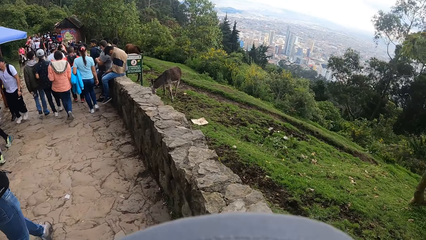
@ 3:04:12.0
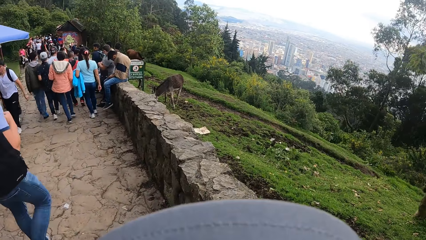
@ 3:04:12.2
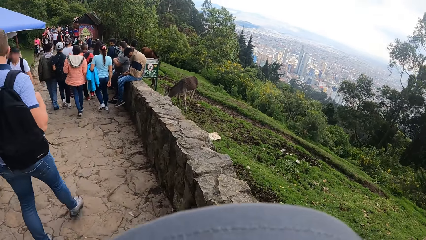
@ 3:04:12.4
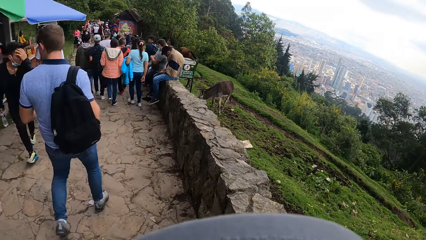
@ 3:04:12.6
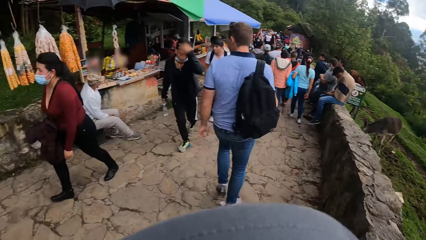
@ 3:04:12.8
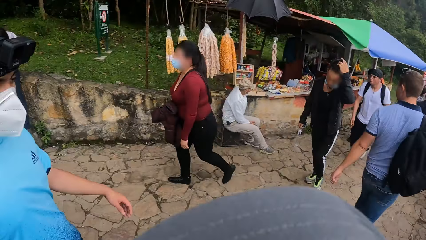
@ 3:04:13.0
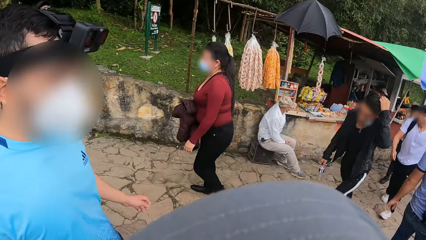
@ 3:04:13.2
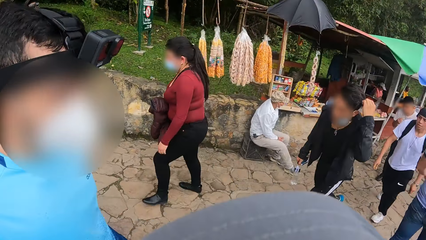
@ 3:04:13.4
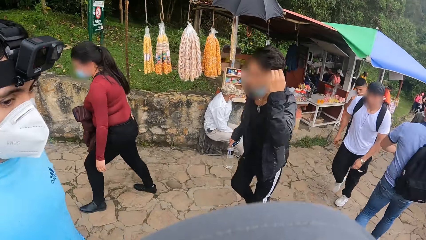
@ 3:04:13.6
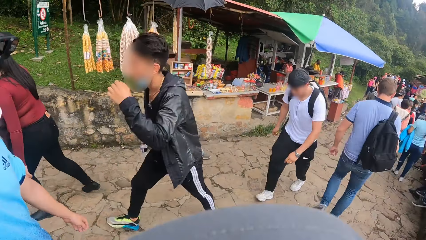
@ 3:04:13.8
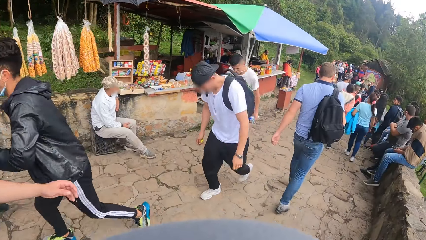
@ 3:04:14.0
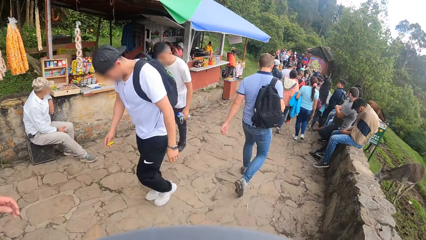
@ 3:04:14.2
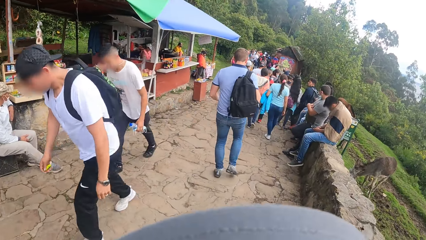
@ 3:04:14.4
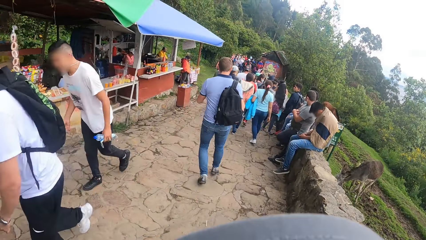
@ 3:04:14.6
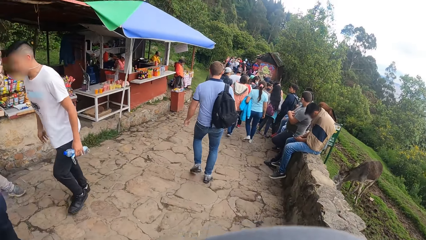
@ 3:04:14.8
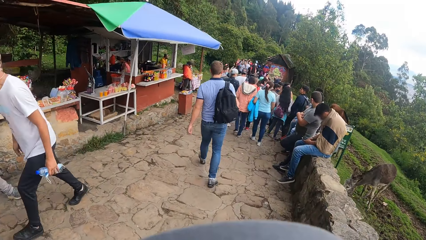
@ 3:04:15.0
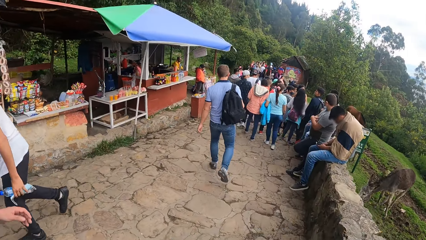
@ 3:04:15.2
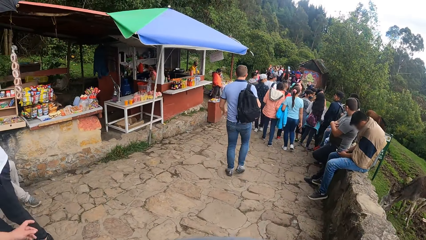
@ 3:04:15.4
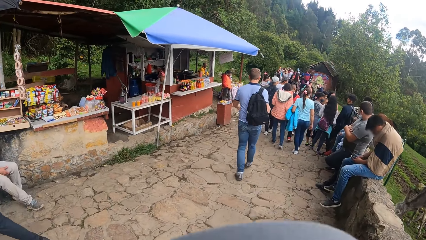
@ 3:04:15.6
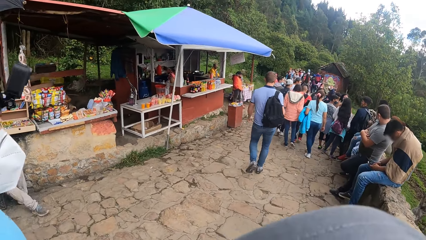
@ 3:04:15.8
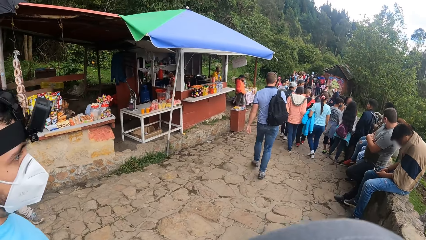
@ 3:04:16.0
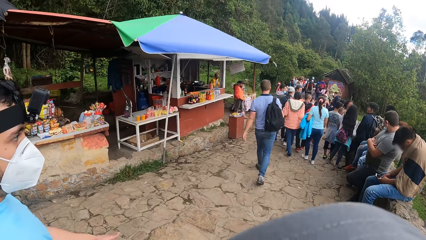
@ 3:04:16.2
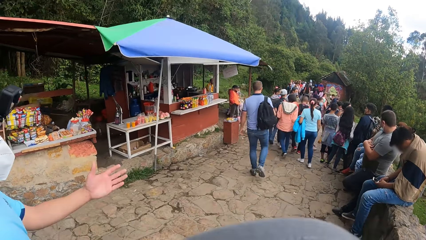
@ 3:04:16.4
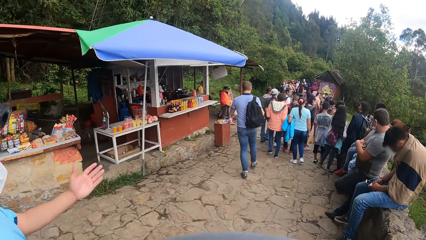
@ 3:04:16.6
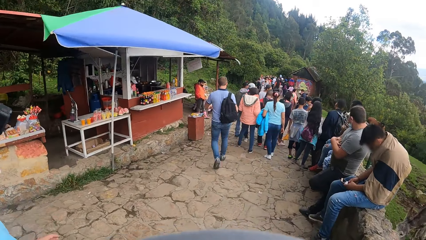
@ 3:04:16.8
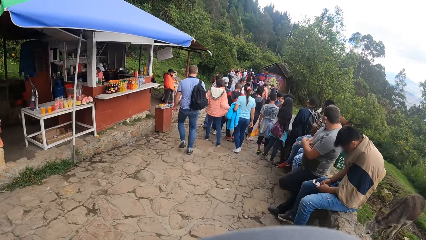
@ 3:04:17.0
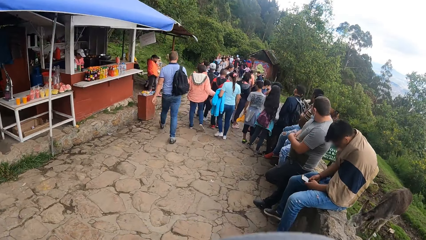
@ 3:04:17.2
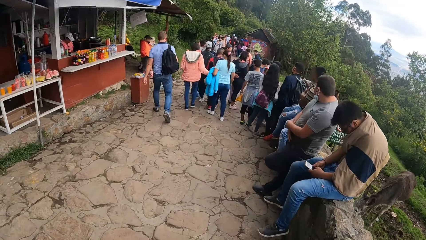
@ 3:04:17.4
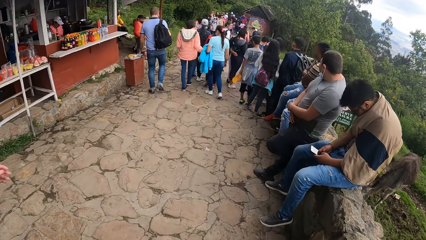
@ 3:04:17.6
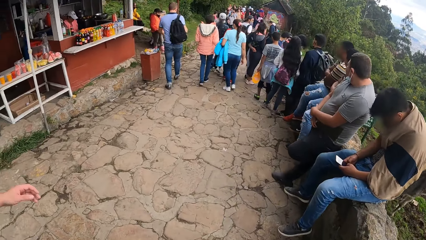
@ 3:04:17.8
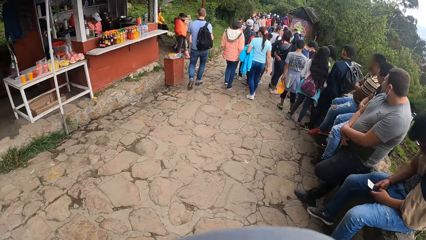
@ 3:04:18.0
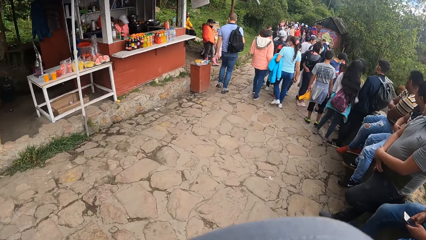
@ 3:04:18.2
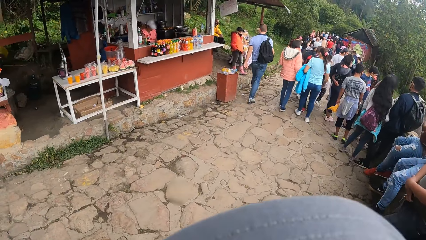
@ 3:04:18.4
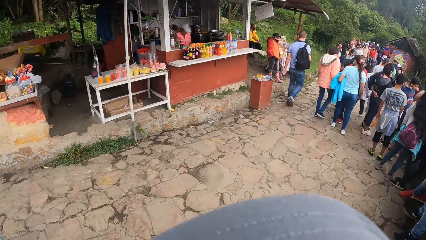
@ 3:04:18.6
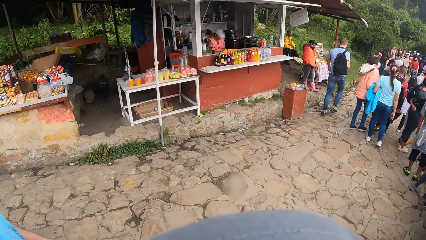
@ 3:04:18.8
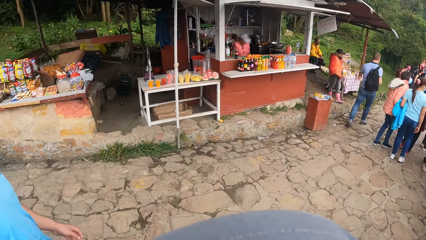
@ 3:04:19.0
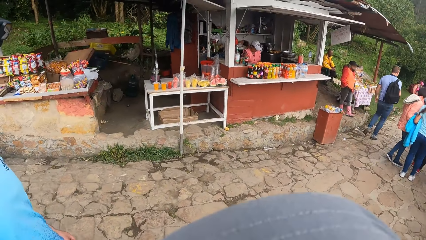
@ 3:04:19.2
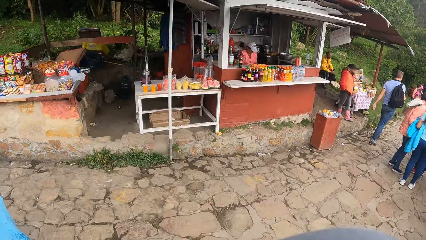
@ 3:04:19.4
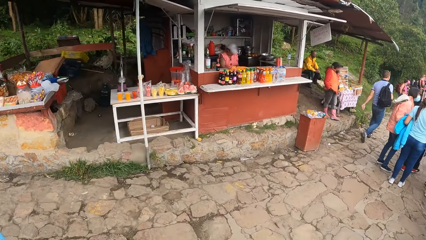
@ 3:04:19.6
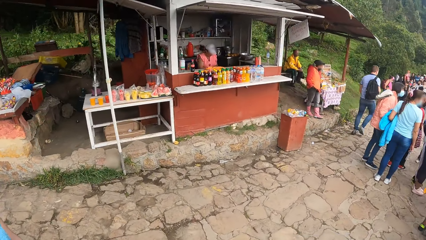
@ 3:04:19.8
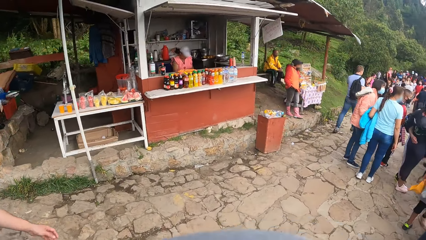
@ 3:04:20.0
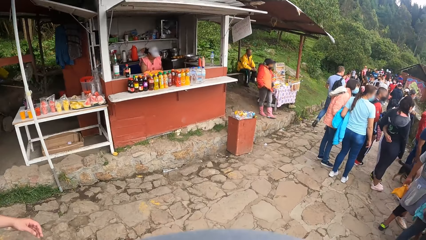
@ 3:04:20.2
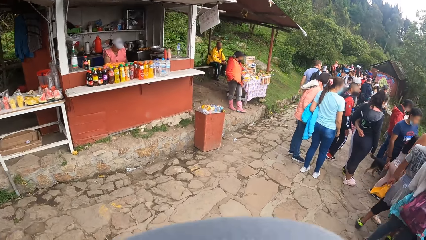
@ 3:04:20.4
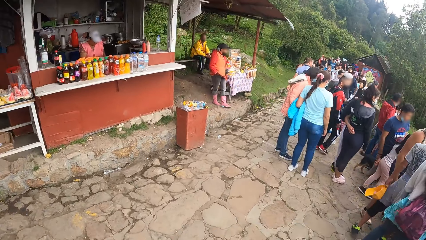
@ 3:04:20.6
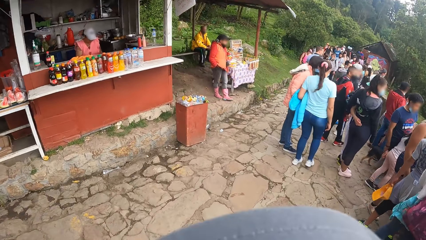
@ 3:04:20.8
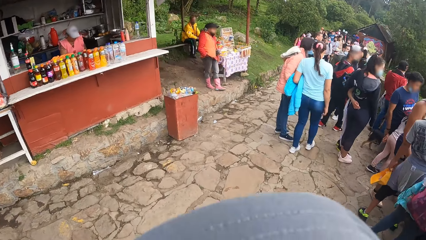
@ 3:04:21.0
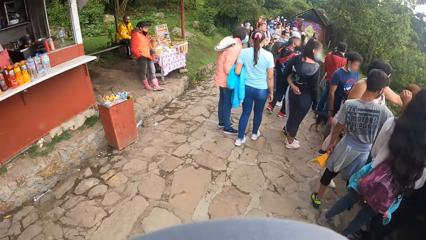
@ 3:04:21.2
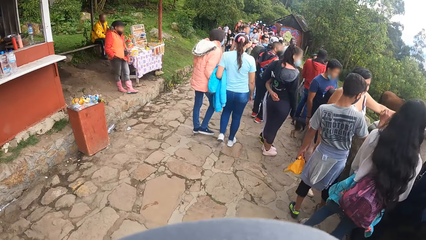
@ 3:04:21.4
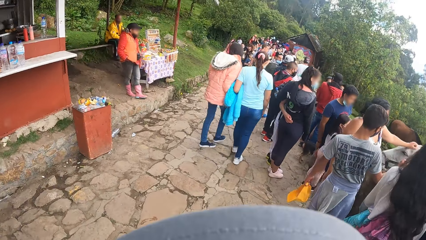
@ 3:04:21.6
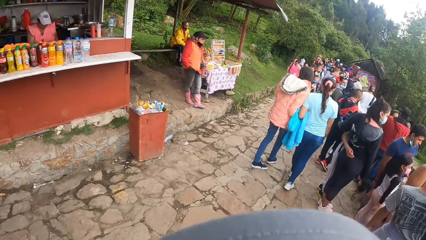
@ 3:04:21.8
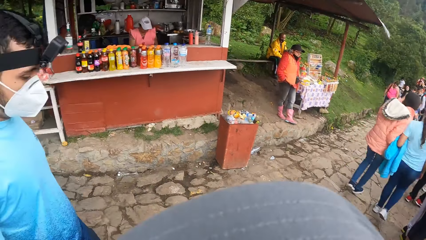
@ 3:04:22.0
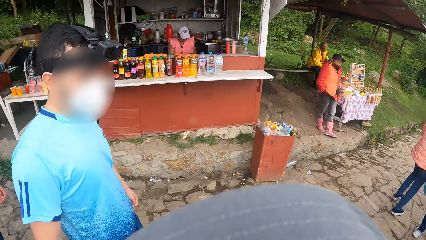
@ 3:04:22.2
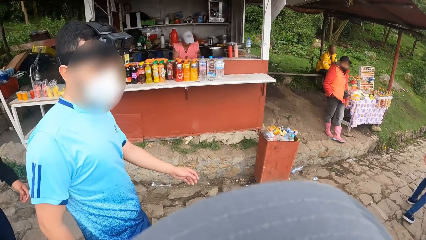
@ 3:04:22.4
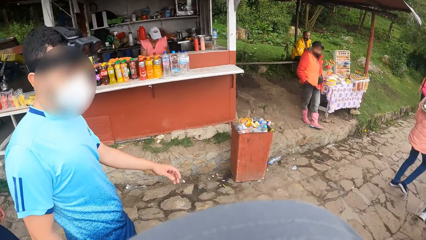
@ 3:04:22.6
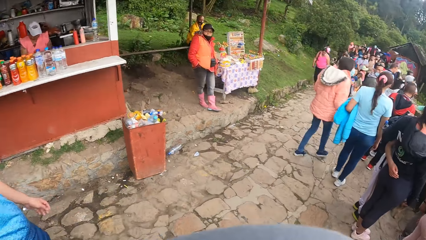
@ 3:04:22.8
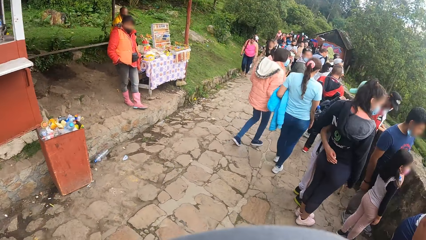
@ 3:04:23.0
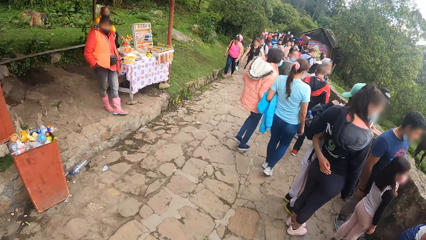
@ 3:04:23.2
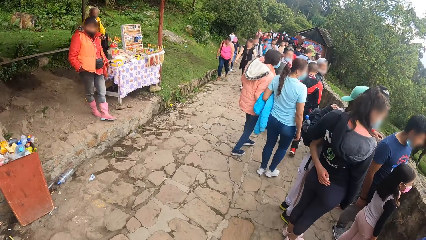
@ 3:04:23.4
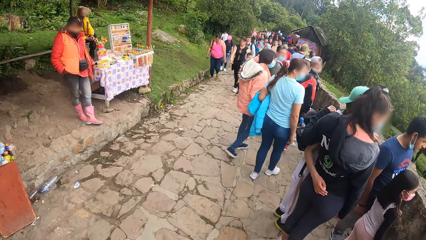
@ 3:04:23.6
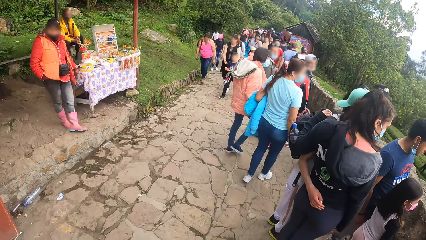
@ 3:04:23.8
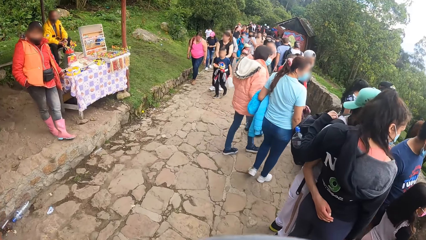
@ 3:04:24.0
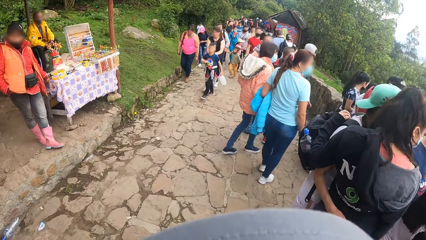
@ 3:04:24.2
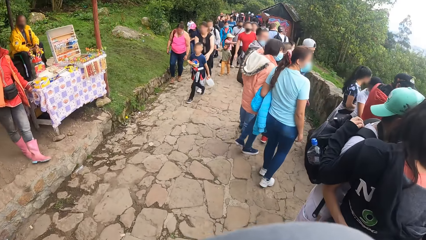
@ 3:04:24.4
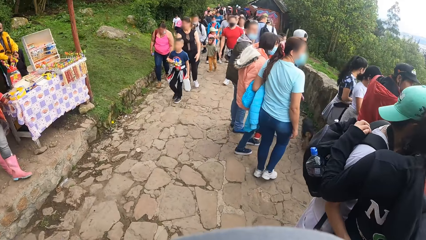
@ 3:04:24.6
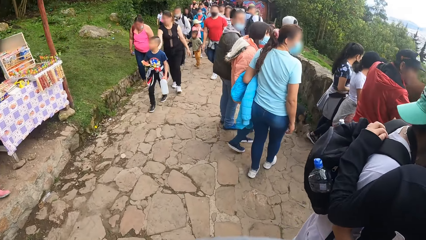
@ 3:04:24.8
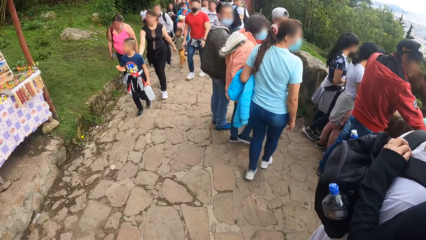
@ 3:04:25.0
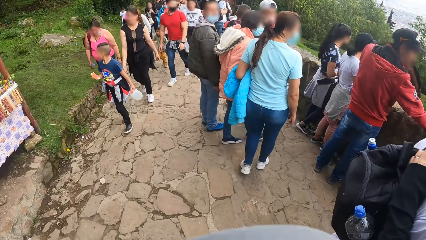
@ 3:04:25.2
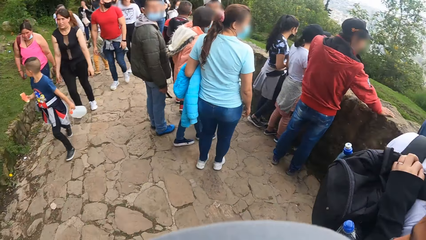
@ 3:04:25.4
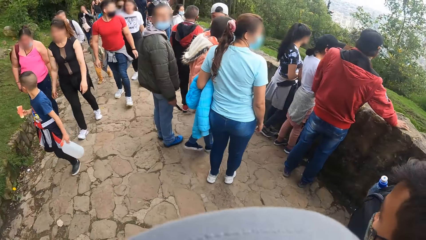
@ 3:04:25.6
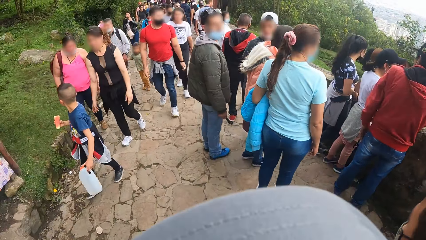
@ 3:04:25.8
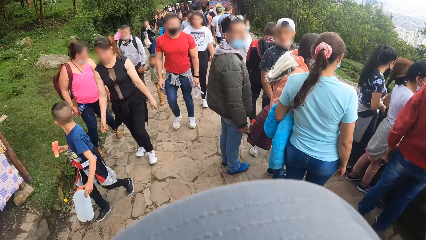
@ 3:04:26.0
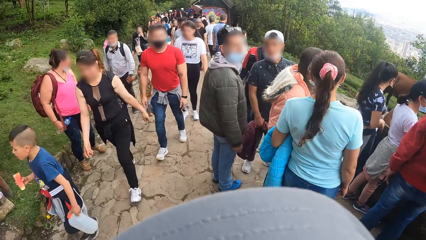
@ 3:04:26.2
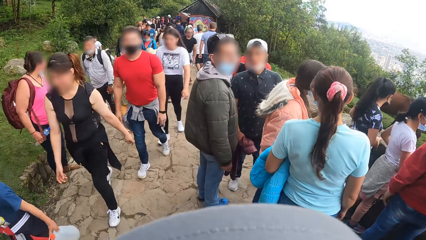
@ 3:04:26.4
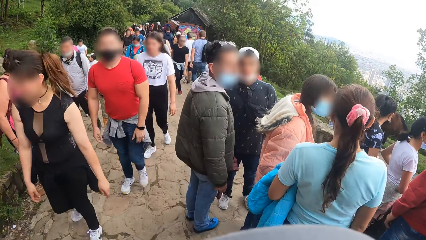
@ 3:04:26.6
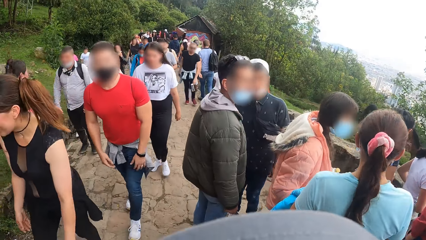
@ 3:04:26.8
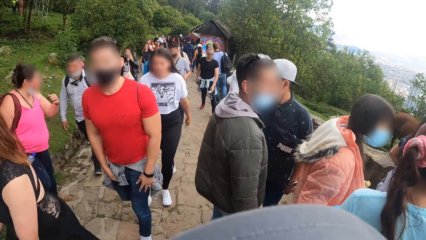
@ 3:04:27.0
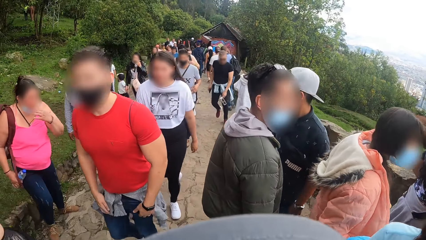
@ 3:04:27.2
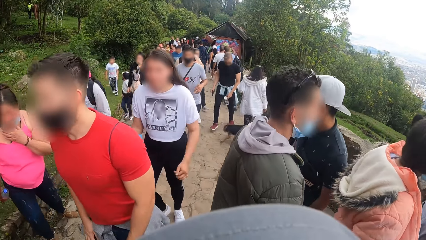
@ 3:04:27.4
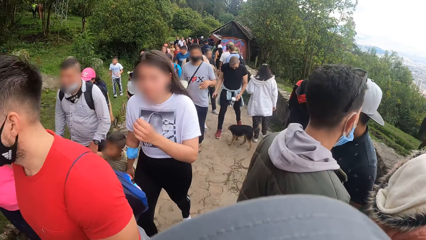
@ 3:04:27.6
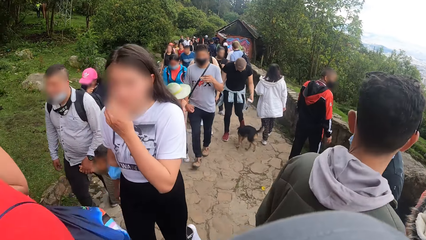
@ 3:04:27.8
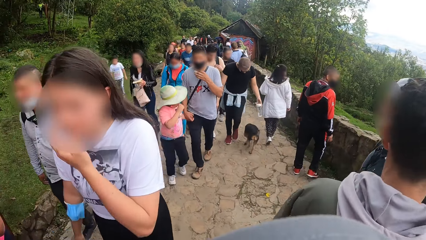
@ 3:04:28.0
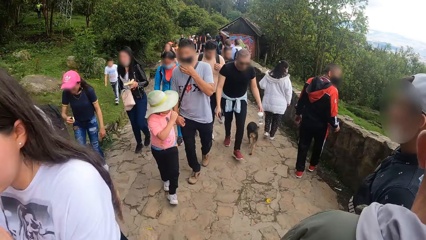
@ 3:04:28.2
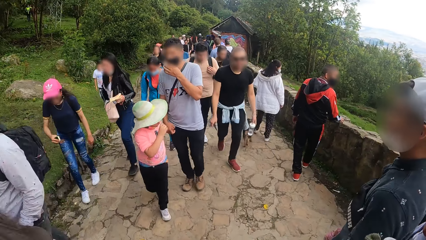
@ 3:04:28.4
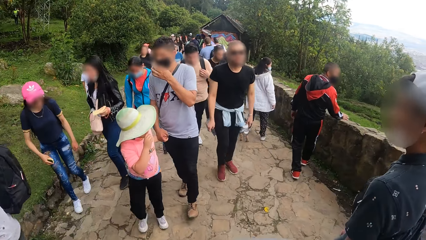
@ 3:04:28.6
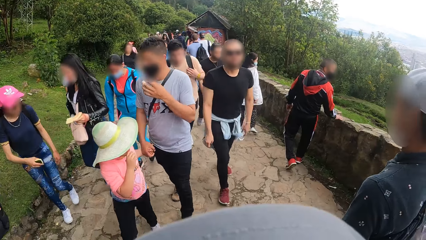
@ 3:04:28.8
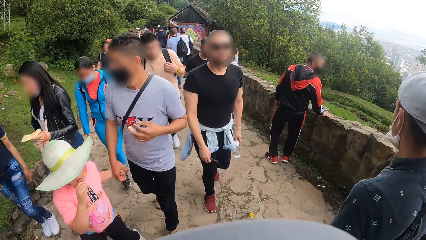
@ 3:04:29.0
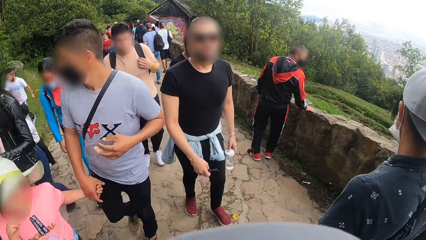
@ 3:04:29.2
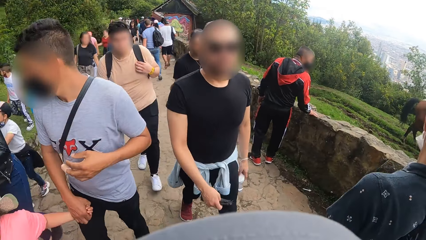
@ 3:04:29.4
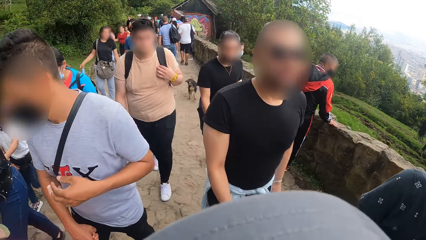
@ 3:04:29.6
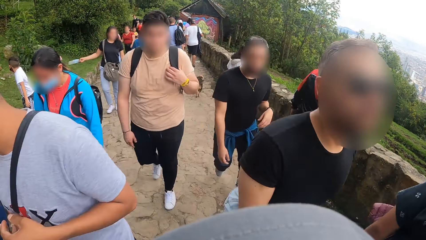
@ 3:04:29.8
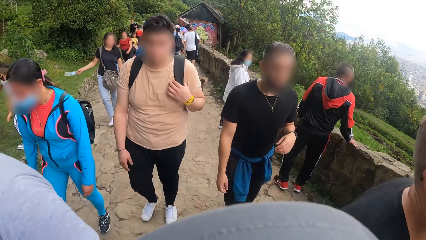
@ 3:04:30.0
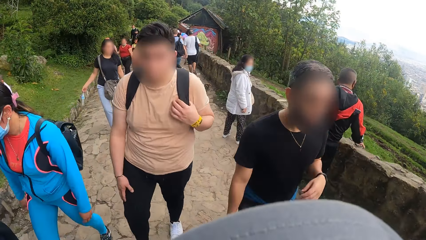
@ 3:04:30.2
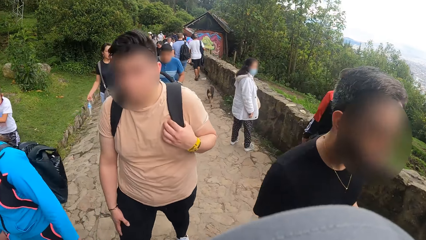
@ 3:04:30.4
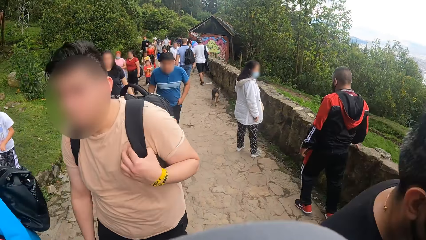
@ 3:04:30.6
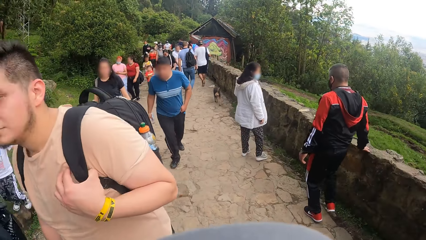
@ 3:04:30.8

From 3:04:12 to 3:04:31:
The camera wearer looks at the man. They look at the man again.
